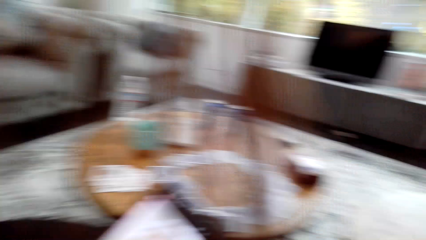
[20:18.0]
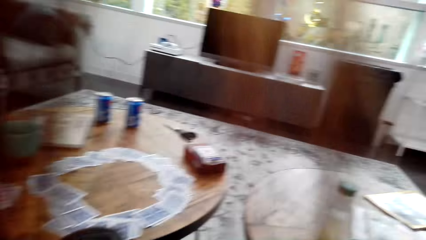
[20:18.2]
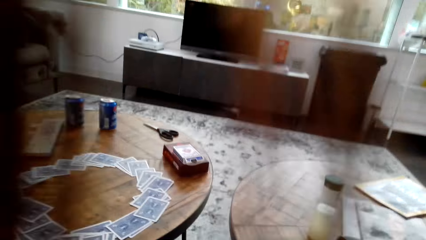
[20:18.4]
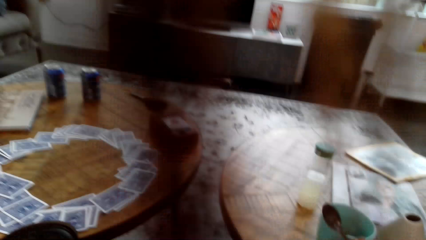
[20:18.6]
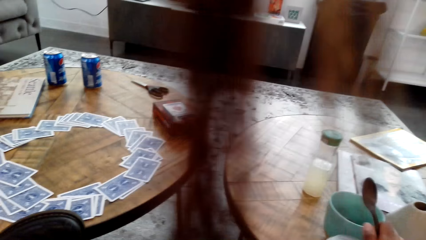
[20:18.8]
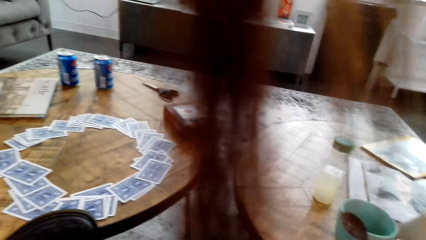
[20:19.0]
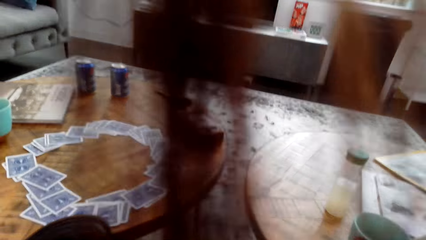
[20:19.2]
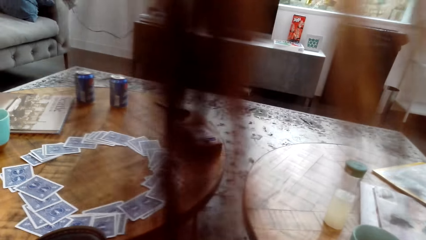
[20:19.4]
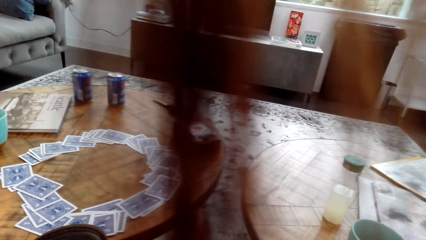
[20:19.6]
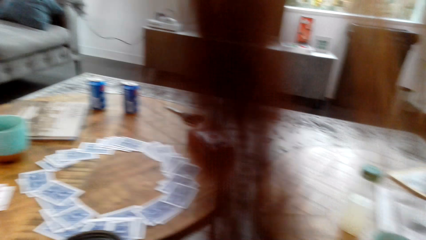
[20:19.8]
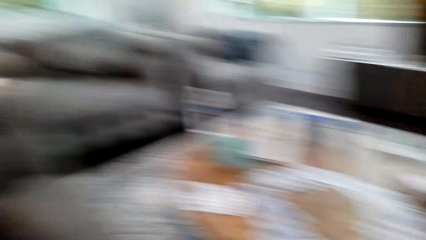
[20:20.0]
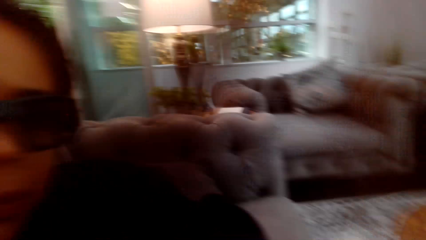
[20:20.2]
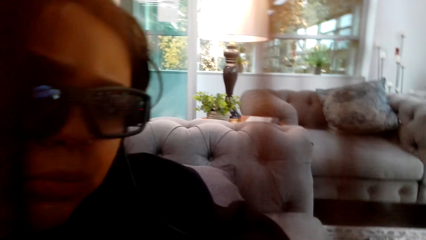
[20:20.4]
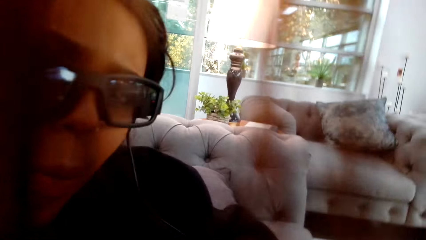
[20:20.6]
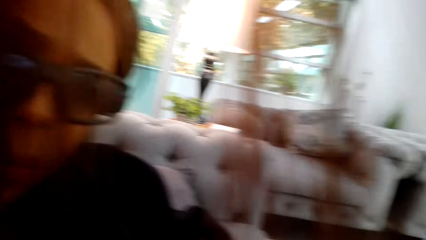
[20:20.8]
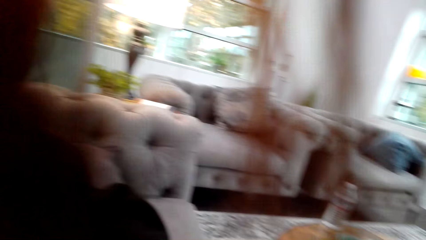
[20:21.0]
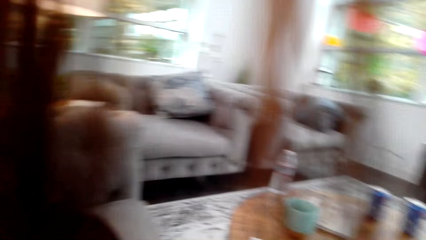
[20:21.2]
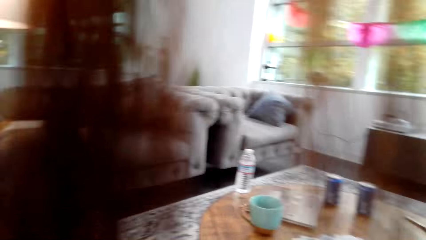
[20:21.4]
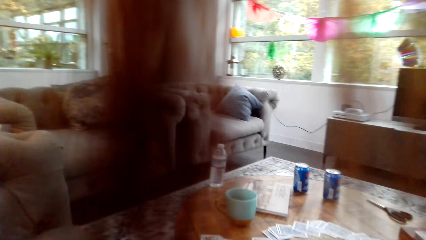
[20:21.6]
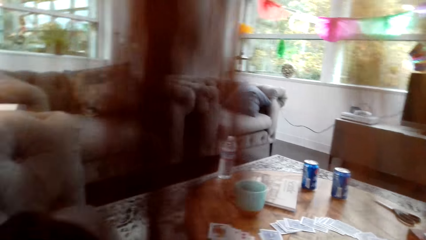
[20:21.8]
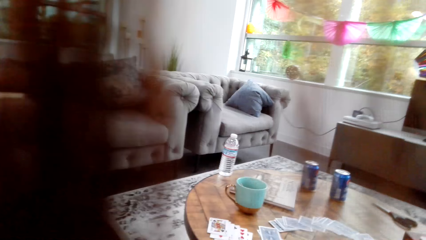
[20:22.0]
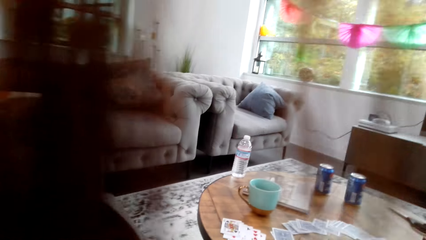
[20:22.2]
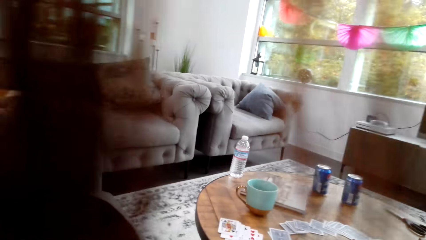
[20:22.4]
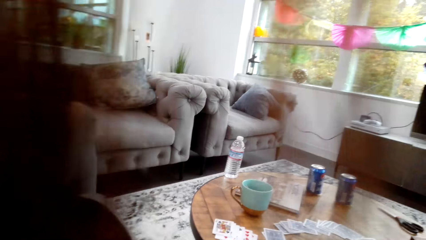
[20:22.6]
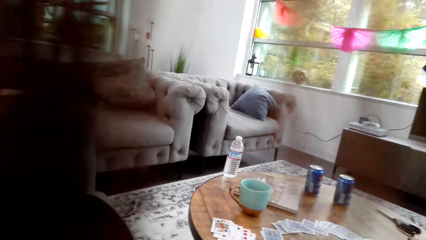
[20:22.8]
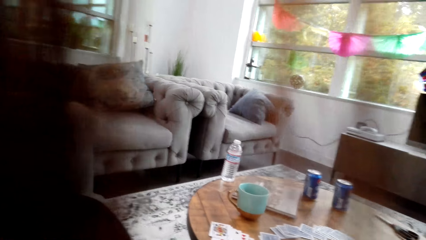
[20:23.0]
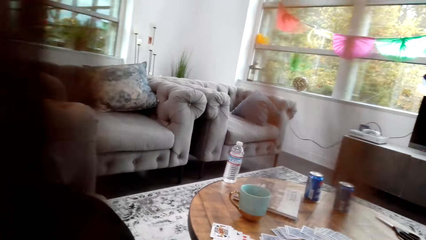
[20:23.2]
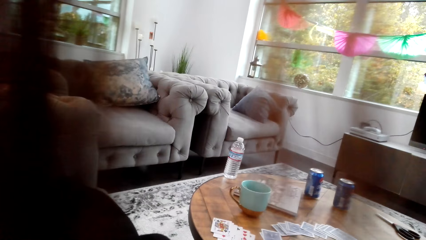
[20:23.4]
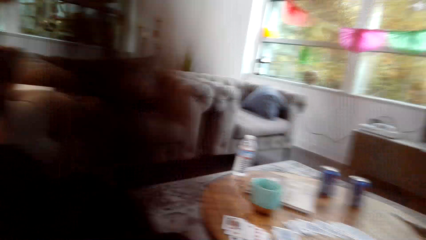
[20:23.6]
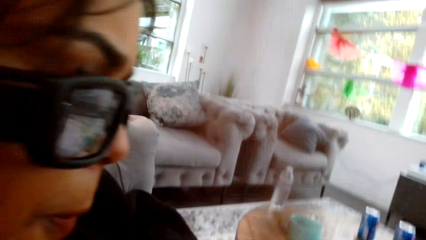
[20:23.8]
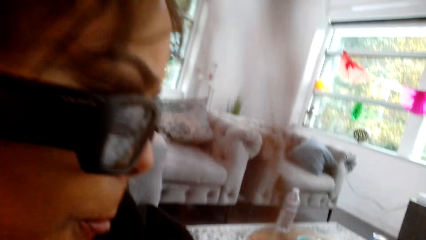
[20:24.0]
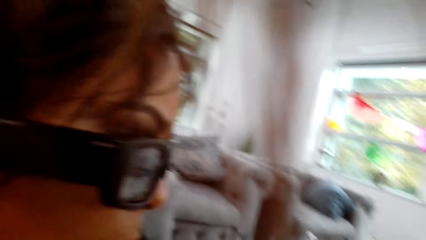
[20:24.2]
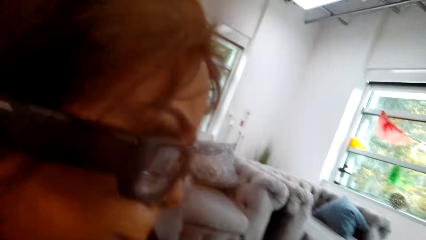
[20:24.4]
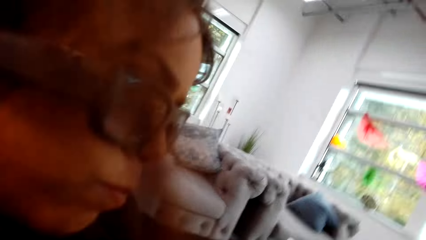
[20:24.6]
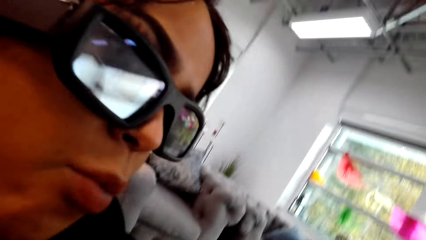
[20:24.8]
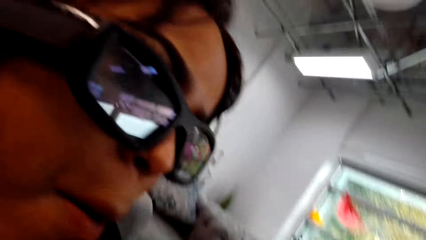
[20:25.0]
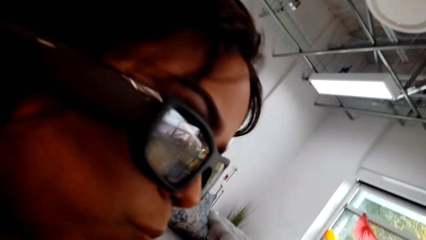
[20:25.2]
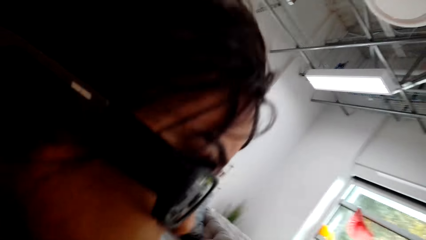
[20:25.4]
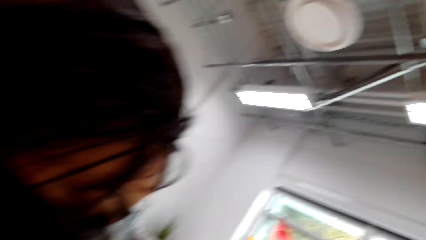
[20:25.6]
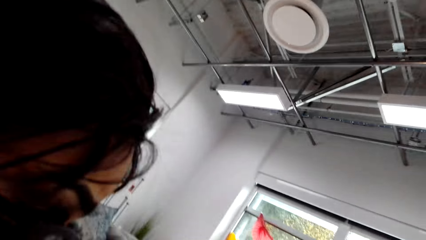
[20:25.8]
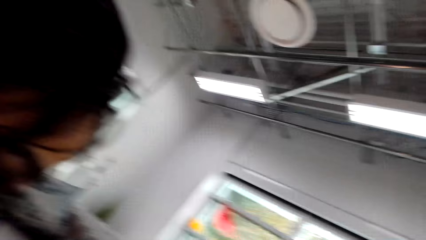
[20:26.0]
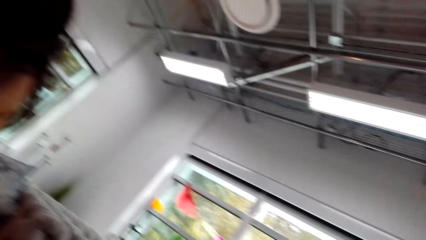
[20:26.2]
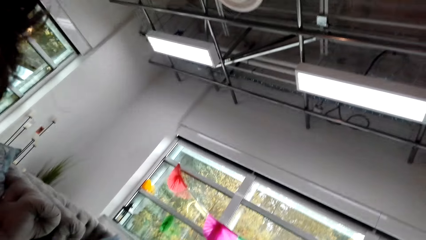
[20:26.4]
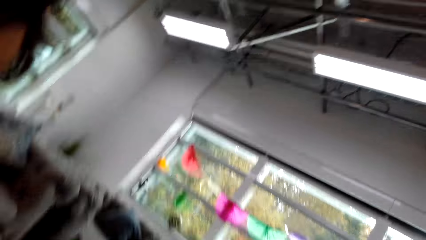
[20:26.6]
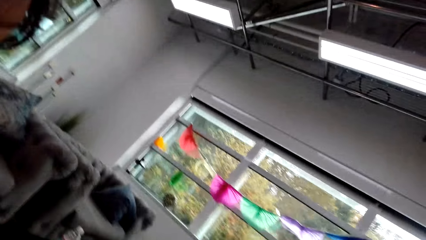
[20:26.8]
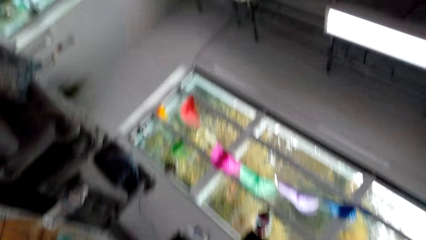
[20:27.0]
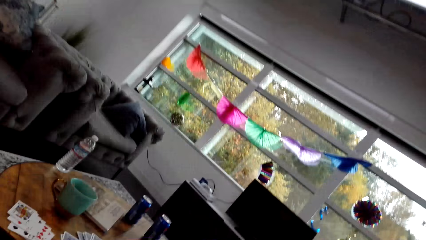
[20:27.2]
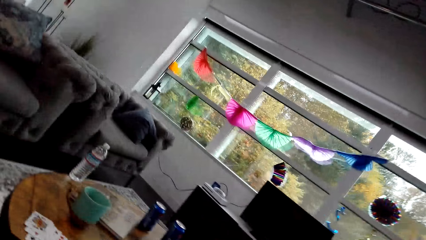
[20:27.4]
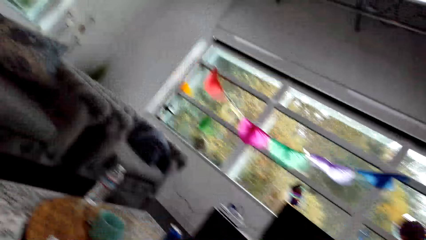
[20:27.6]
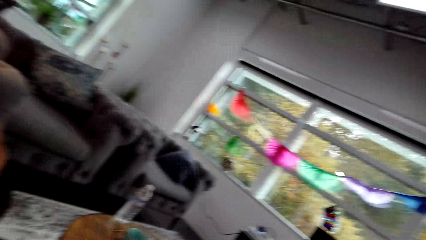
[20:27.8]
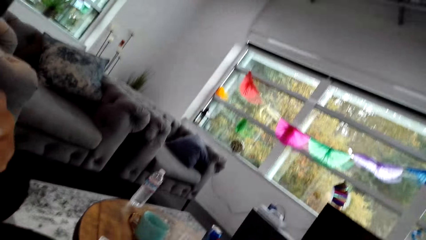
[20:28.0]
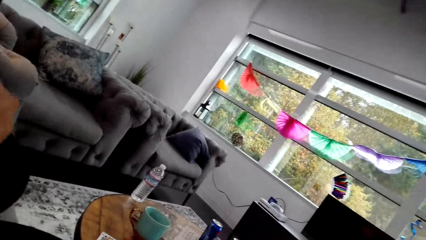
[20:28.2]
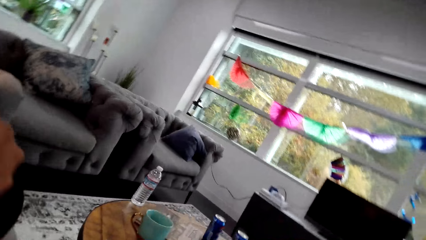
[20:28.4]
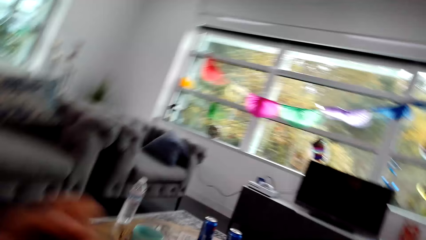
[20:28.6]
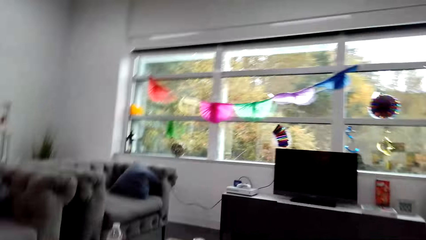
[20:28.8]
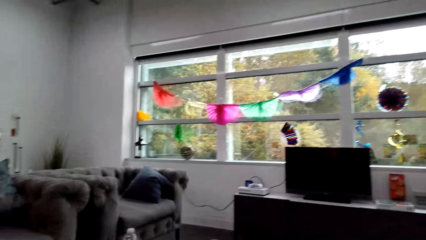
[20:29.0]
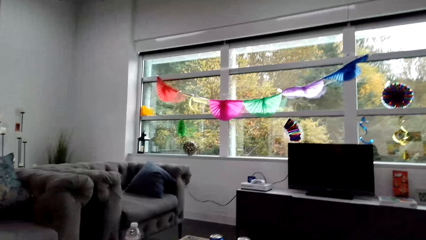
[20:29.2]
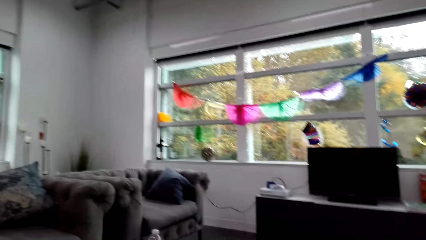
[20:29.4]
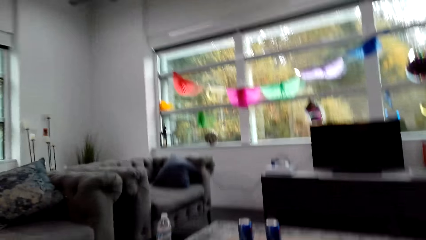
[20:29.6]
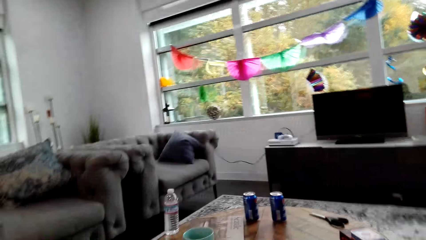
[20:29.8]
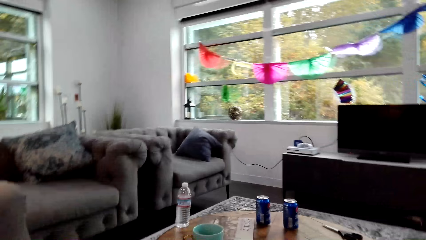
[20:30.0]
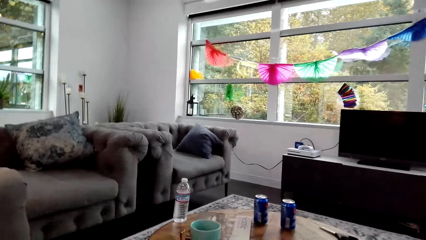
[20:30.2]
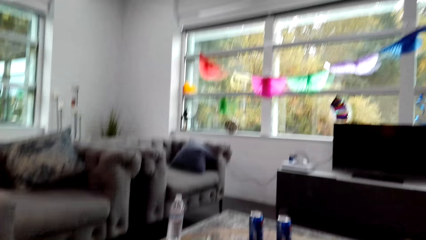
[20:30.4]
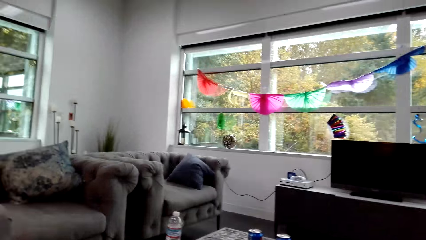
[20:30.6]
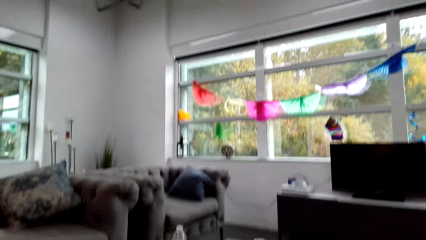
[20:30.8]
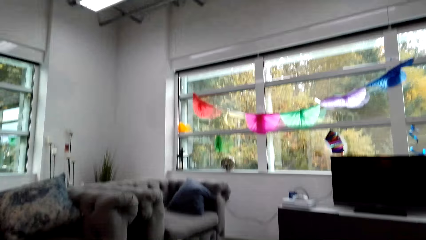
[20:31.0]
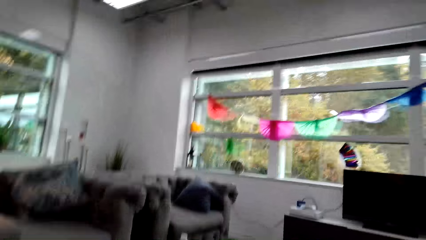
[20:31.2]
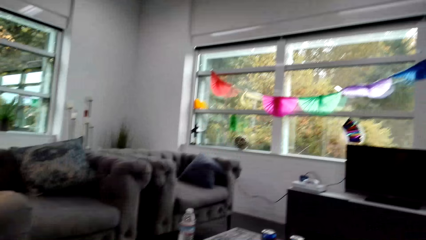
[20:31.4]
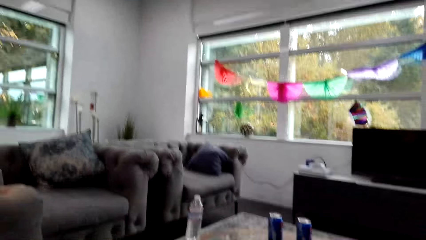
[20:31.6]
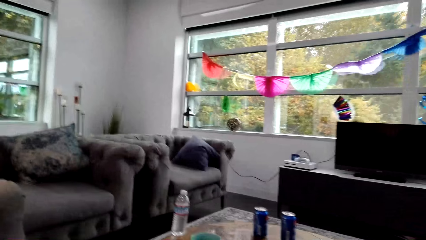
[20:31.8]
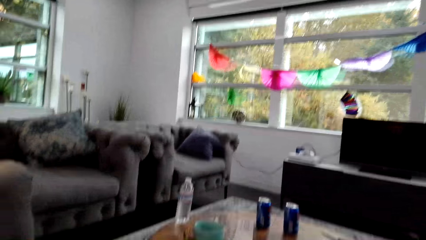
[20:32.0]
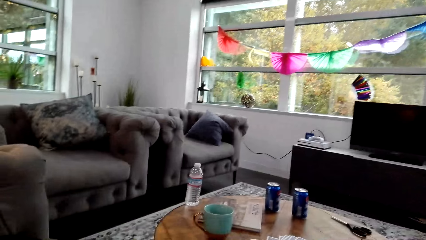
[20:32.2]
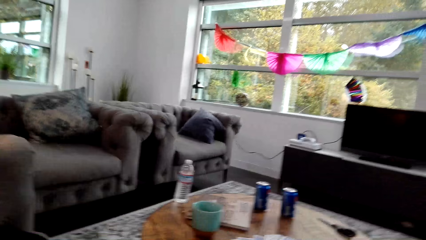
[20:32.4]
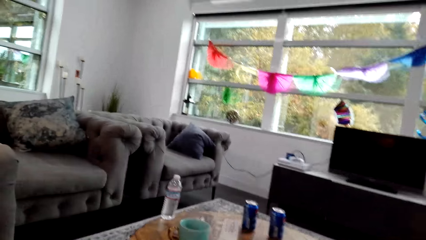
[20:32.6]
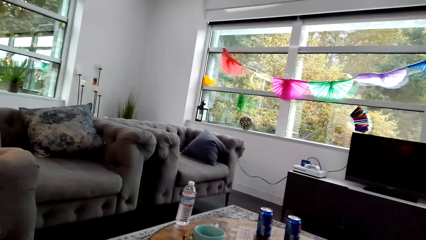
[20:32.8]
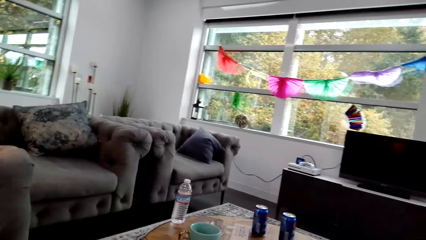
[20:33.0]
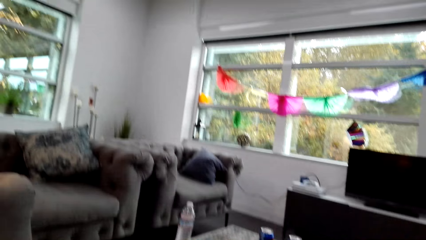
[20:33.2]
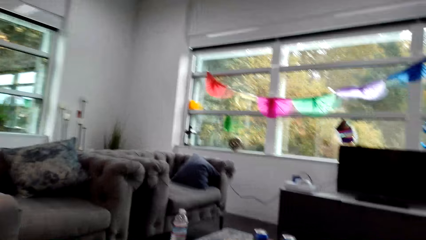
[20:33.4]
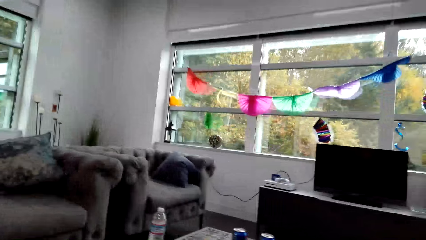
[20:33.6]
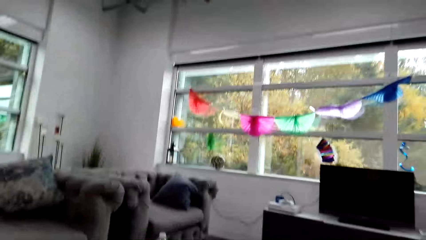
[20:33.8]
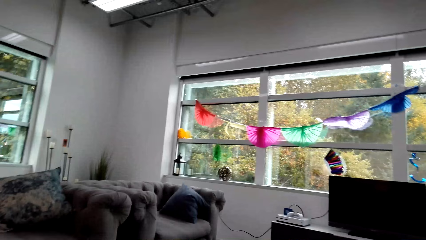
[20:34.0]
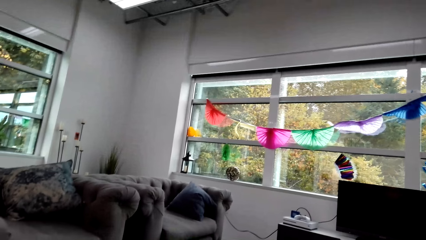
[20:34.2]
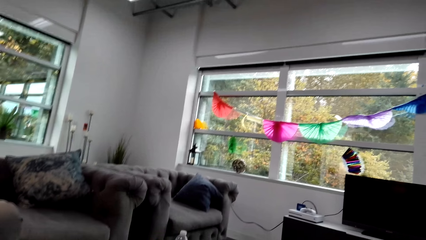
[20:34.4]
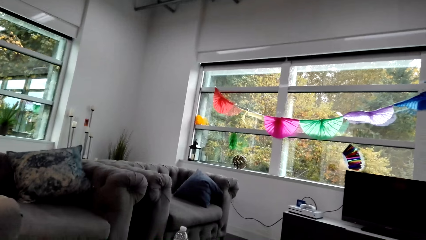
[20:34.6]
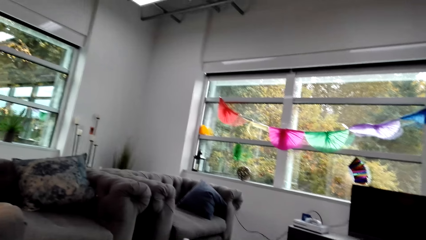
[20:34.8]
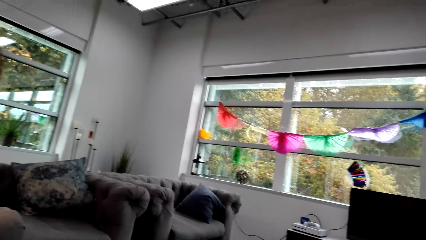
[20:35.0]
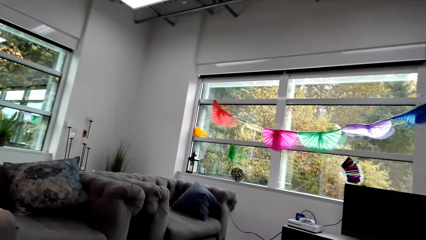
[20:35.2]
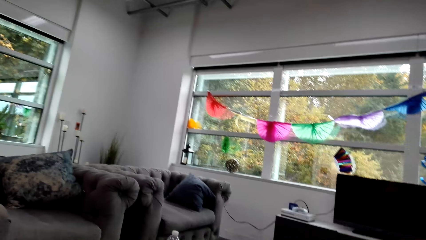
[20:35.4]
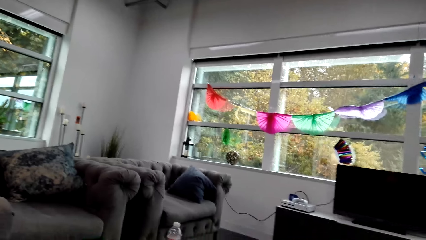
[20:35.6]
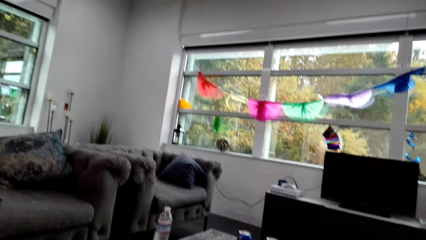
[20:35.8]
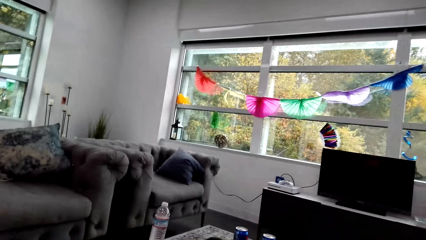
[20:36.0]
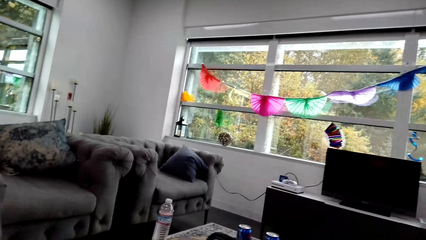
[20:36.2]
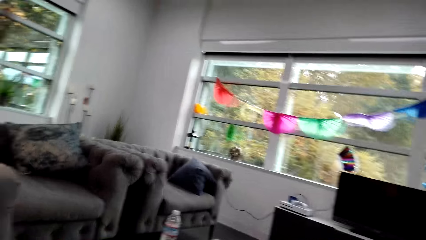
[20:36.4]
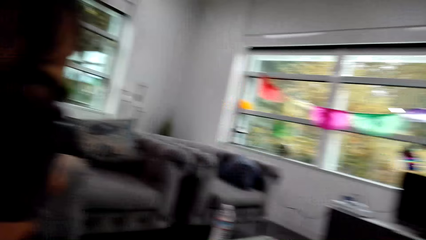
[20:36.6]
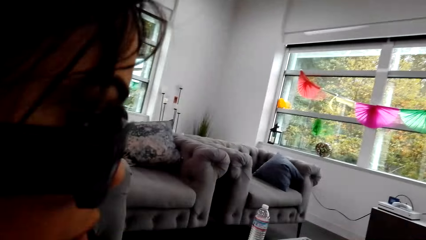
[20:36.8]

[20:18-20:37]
The camera wearer looks around a room. A lady looks around the room. The lady interacts with the camera wearer. The camera wearer looks around the room. The lady looks around the room.
